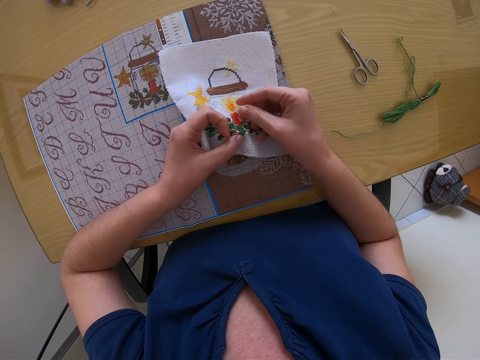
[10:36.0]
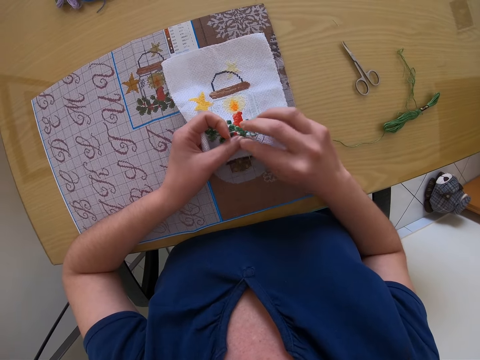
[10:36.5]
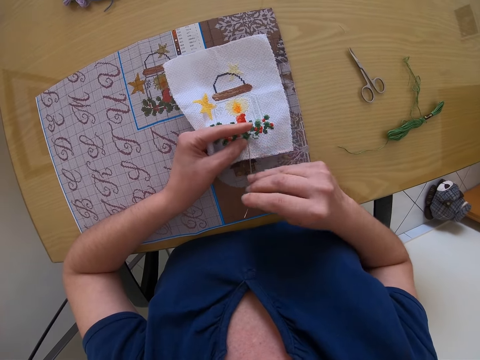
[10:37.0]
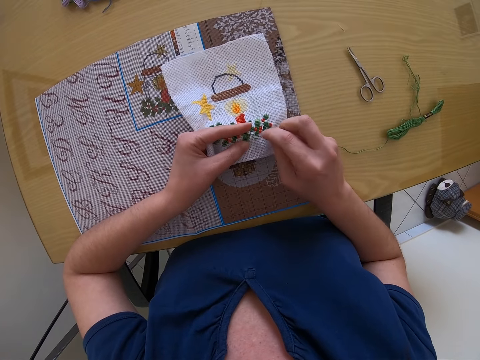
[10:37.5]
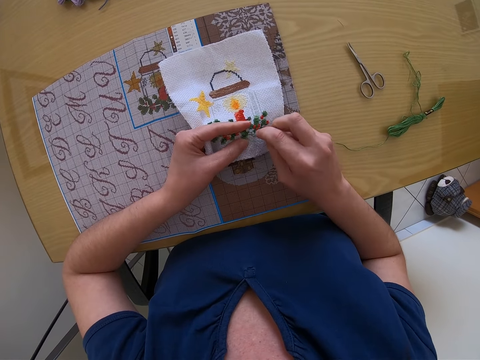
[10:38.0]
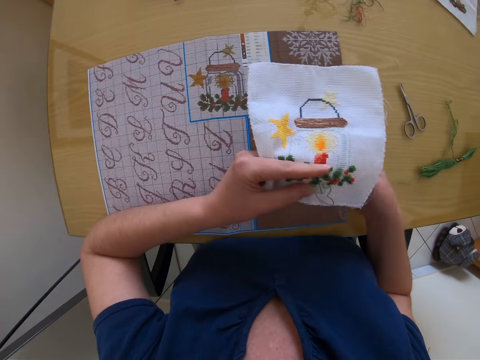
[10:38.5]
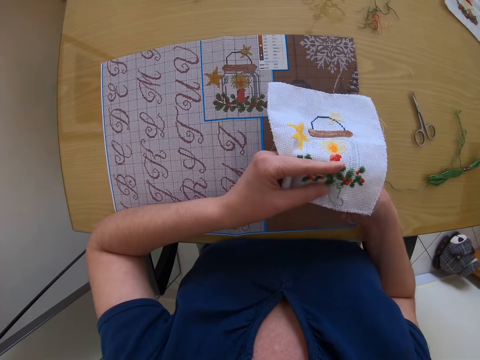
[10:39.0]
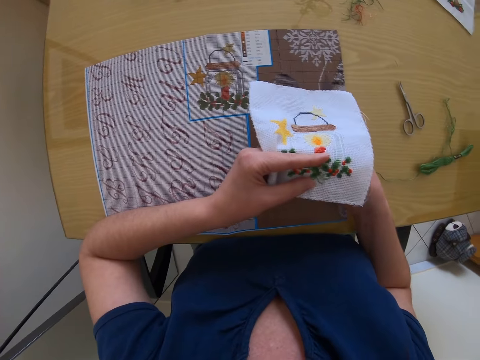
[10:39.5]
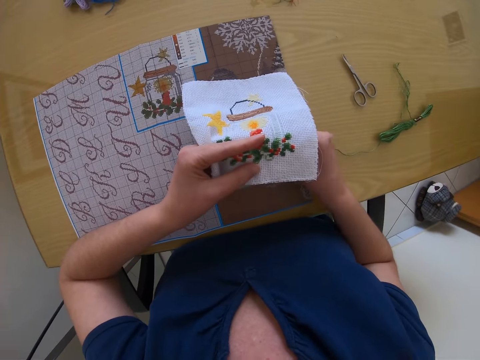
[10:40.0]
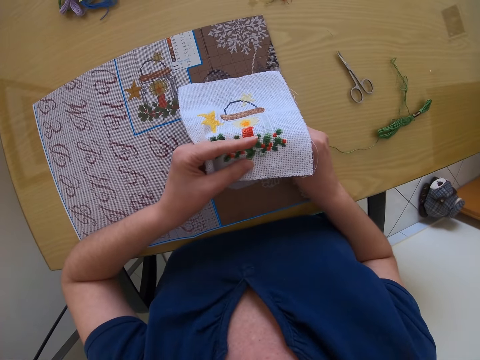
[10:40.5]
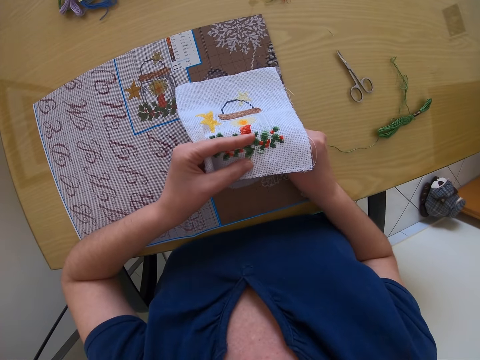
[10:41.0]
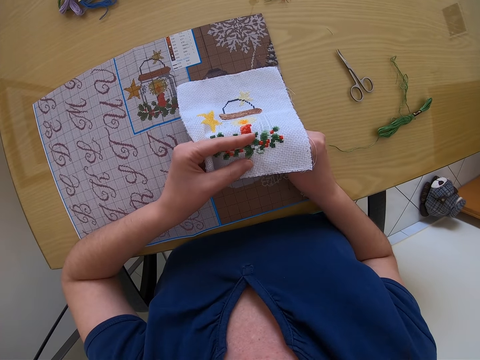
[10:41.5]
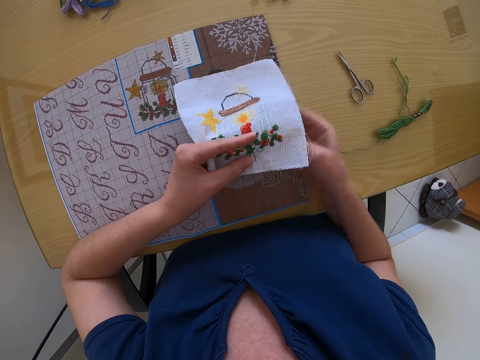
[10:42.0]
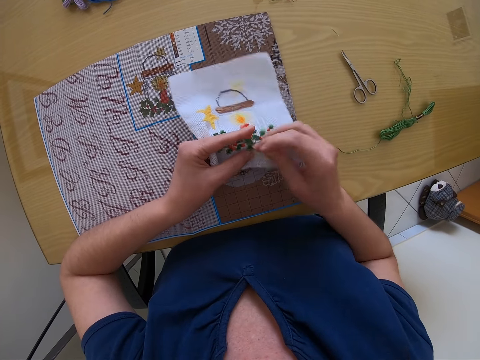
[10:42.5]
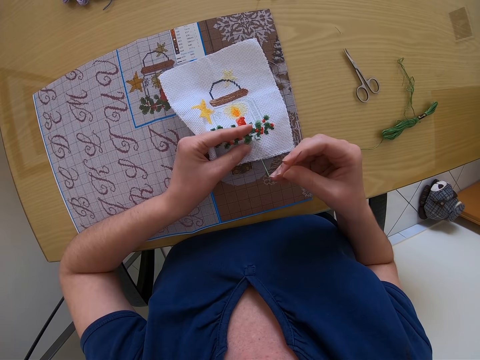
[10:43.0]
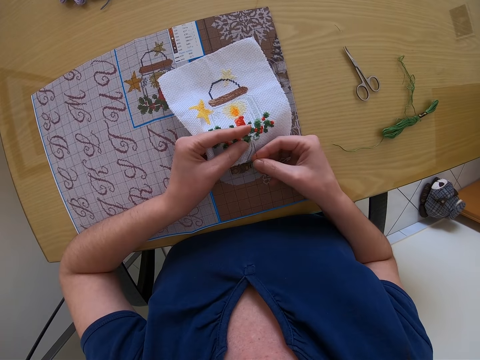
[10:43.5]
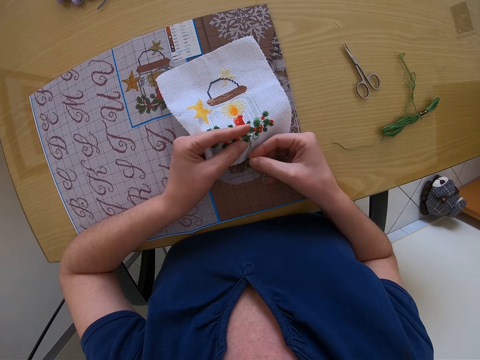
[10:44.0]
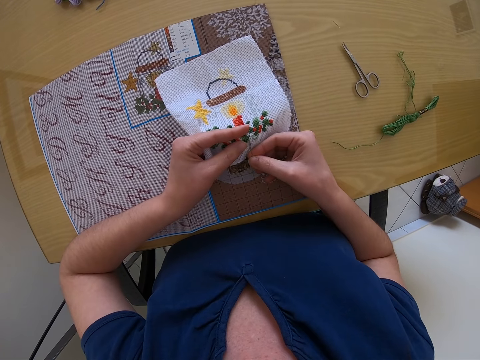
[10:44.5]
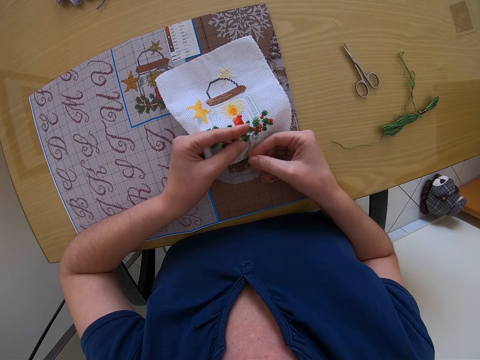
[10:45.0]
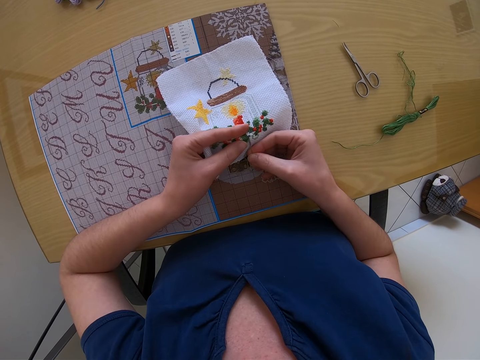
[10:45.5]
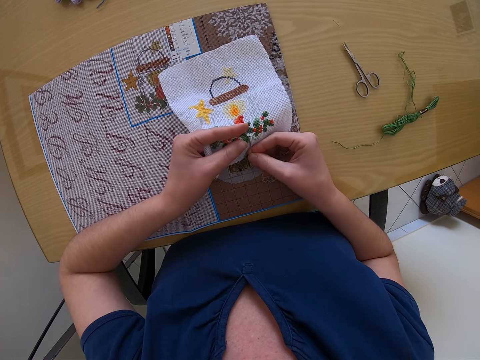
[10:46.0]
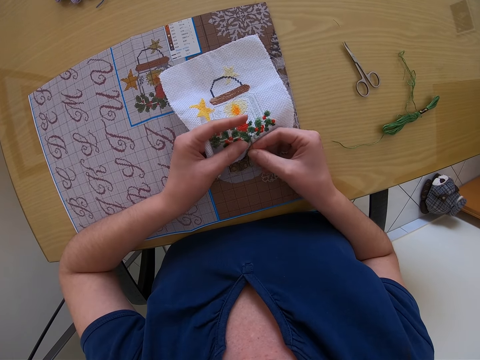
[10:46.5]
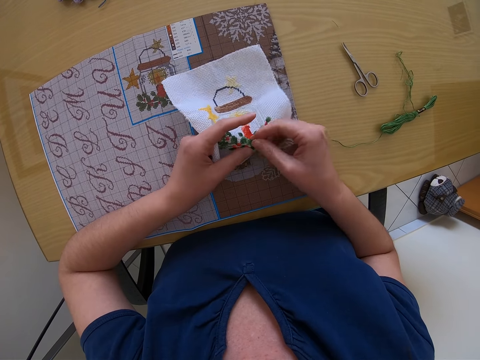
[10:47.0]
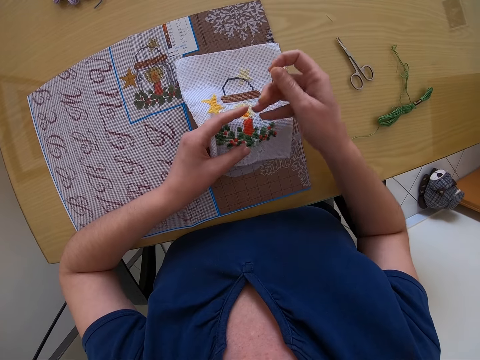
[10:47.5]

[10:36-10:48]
The camera wearer sews the fabric with a threaded needle with the right hand. They move the fabric with the left hand. They sew the fabric with the threaded needle with the right hand.

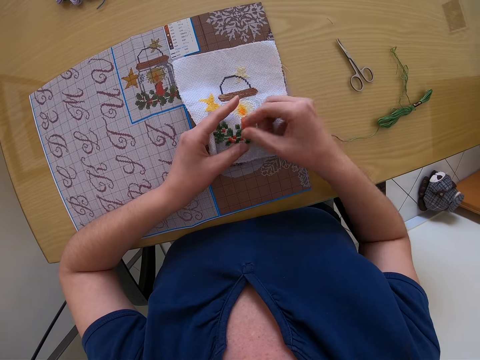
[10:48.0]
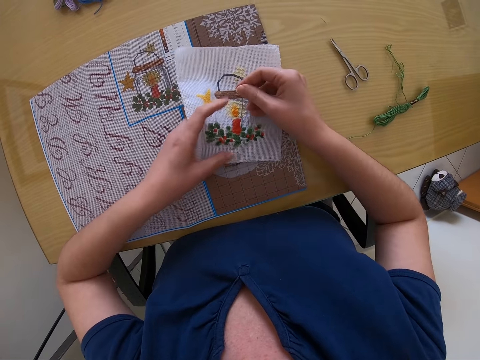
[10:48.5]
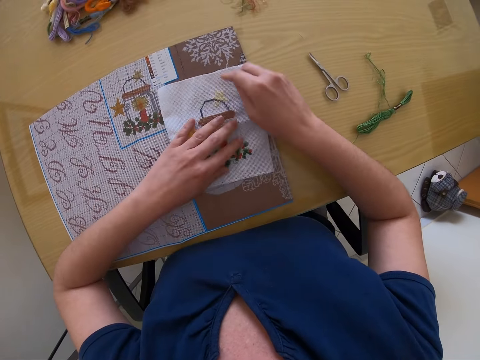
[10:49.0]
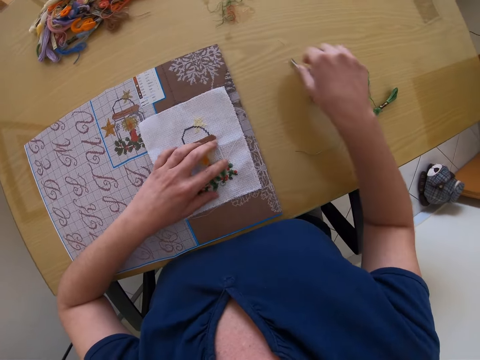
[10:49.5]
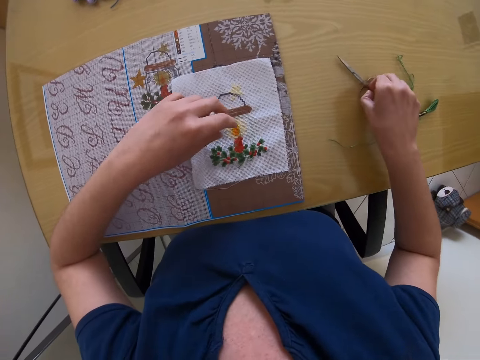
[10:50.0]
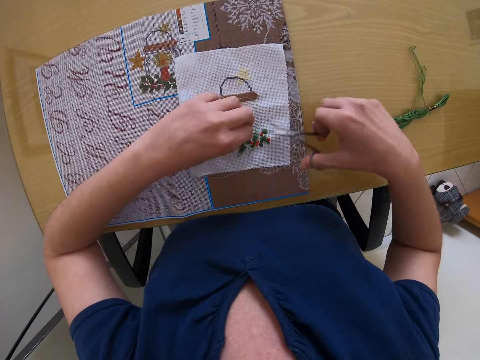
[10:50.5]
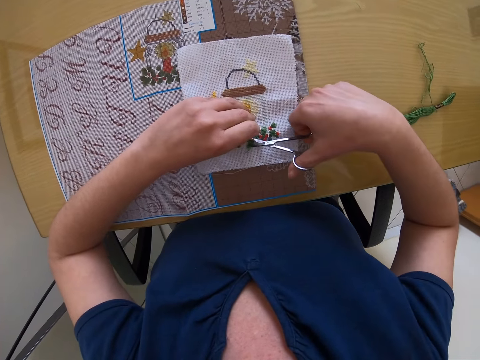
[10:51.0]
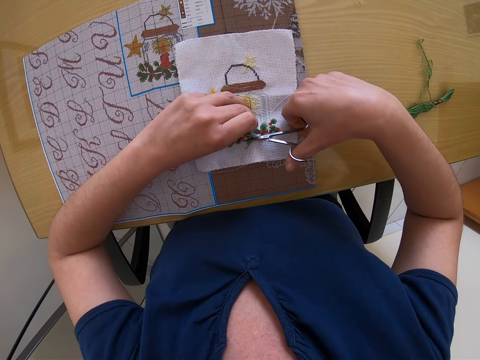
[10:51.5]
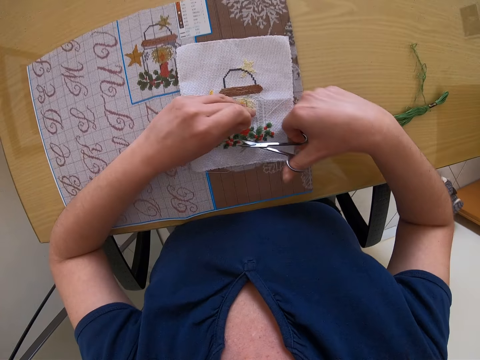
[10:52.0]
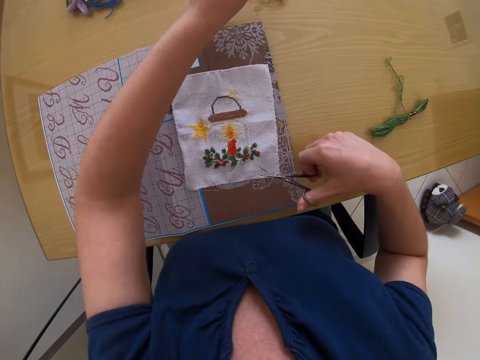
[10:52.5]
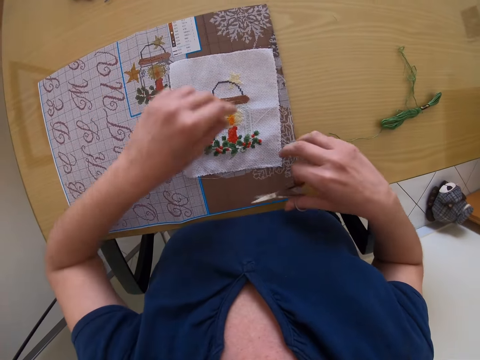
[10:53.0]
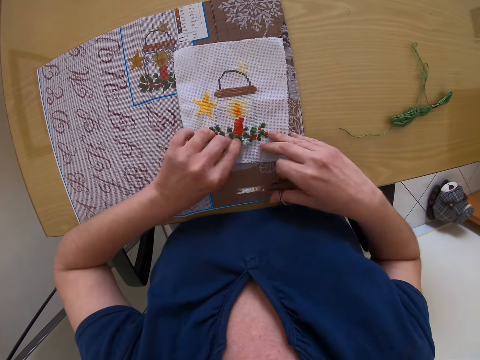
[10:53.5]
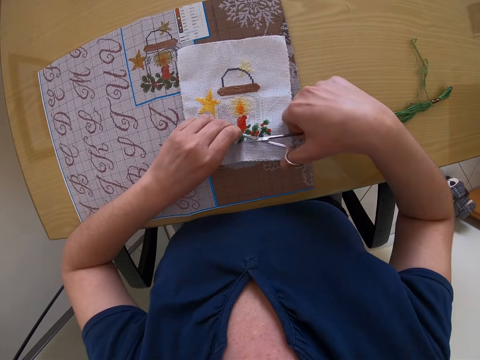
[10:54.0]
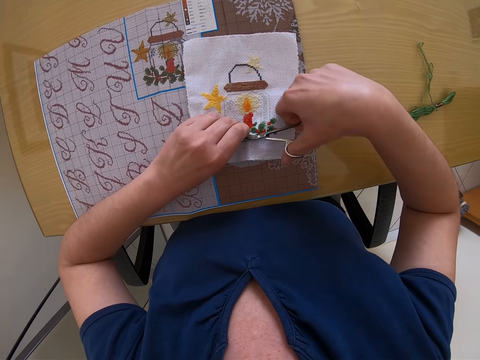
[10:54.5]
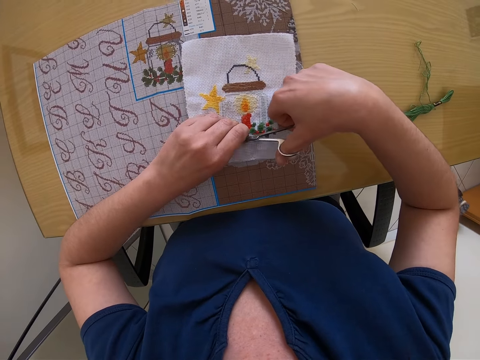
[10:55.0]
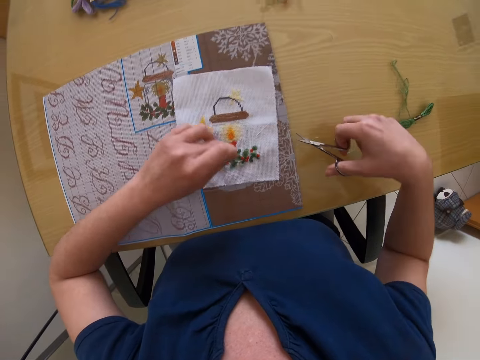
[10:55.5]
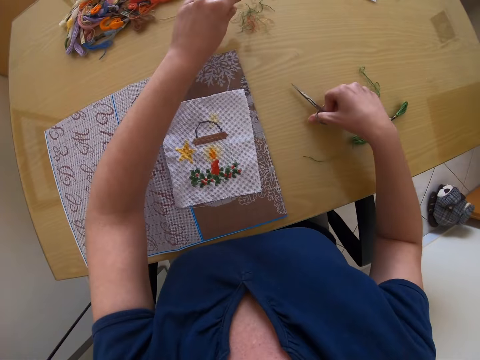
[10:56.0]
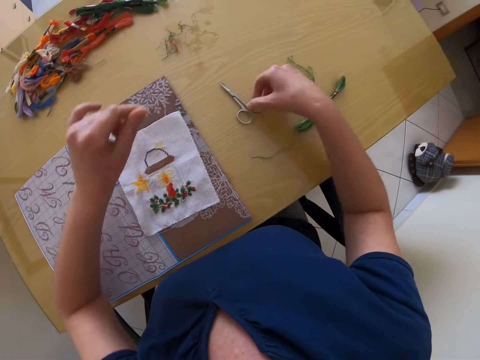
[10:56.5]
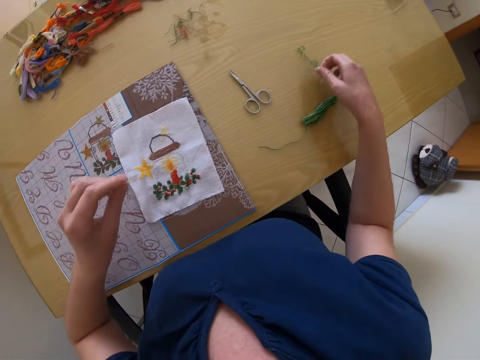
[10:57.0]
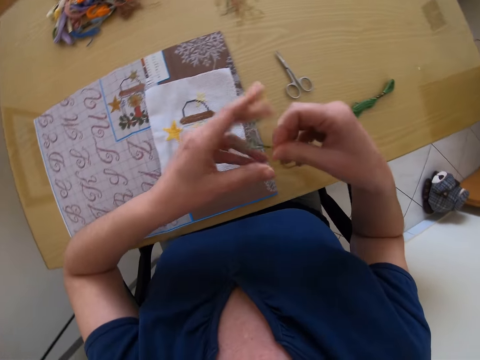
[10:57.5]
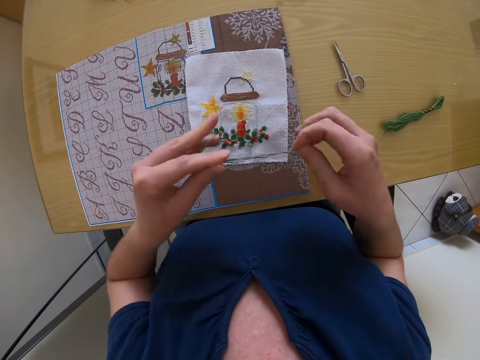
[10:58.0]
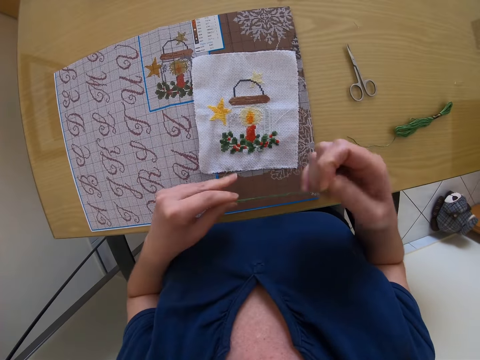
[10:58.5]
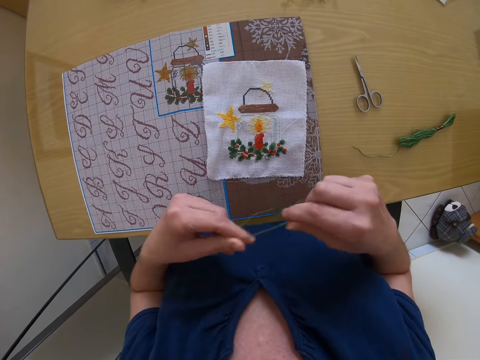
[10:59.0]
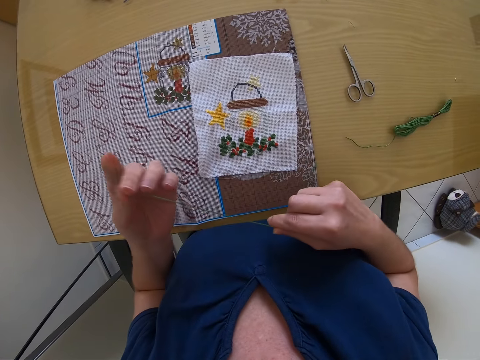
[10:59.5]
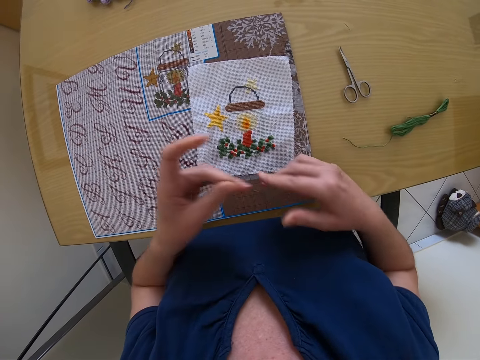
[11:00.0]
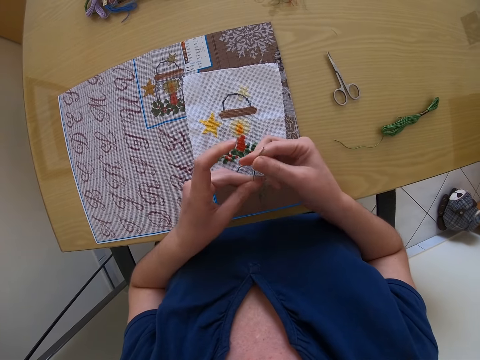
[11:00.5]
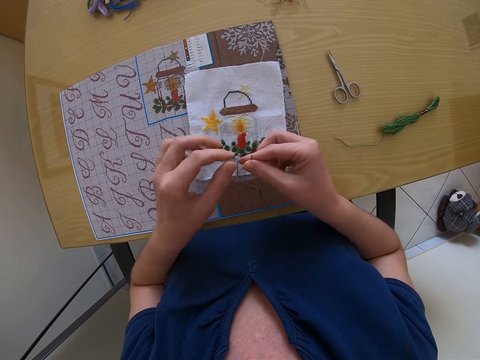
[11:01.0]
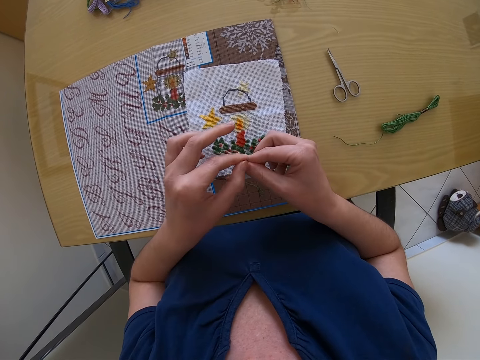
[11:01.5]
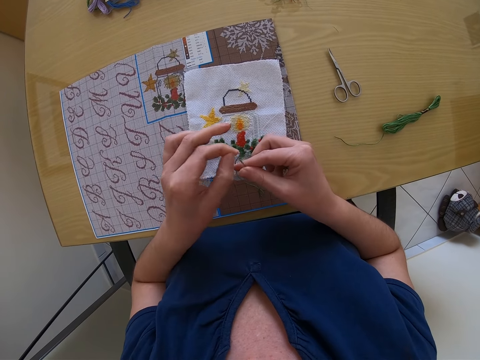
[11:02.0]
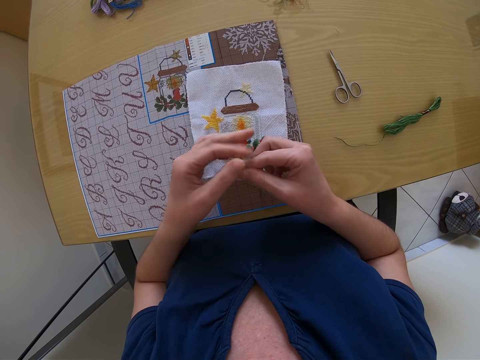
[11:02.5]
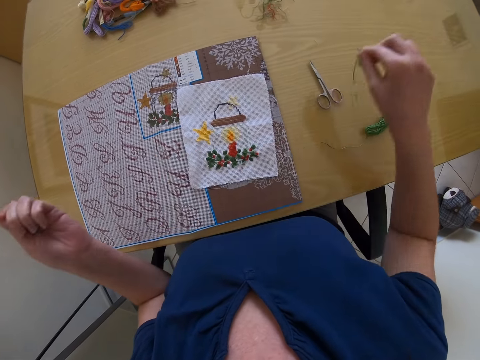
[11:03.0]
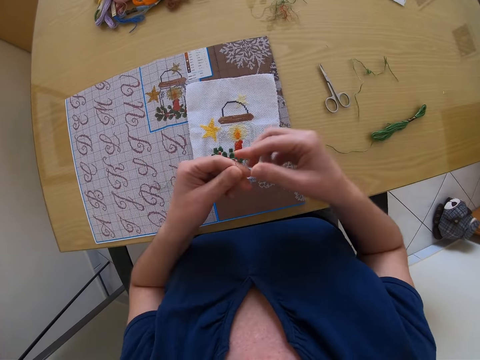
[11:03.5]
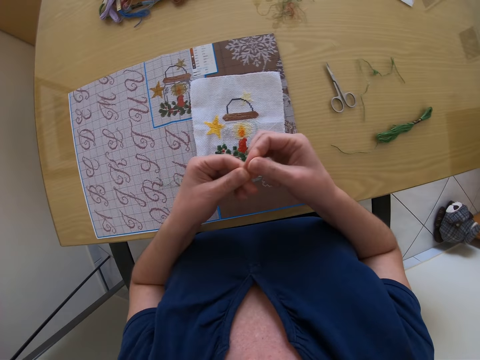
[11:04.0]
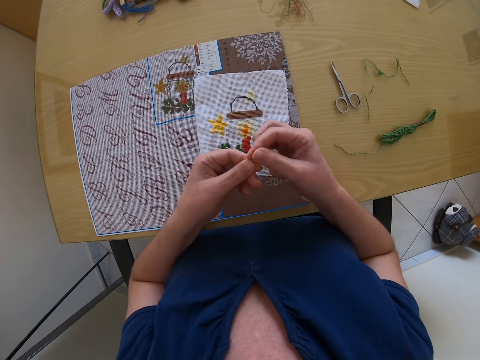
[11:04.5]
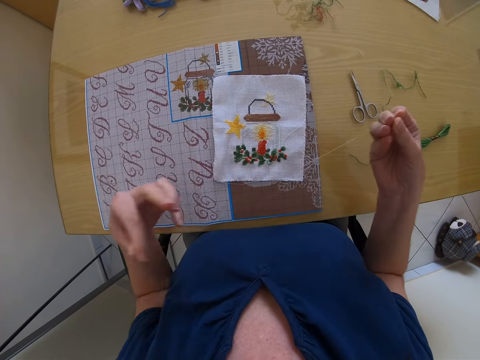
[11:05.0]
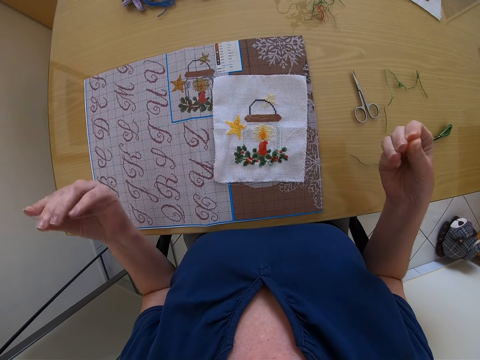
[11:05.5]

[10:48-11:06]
The camera wearer places the piece of cloth or fabric on the table with her left hand. She drops the needle on the table with her right hand. She pulls the thread with the right hand. She picks up the scissors on the table with her right hand, and picks up a thread on the piece of cloth with her left hand. She cuts the thread in her left hand with the scissors in her right hand. She drops the thread on the table with the left hand. She moves the fabric on the table with the left hand. She cuts the thread with the scissors with the right hand. She drops the thread on the table with her left hand. She drops the scissors on the table with her right hand. She picks up a green thread on the table with her right hand. She picks the scissors from the table with the right hand. She straightens the green thread with both hands. She holds the tip of the thread with her left hand. She drops the green thread on the table with her right hand. She holds the tip of the thread with her right hand. She straightens the thread with both hands.
